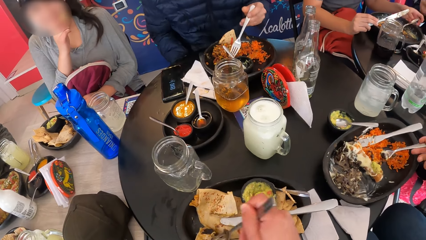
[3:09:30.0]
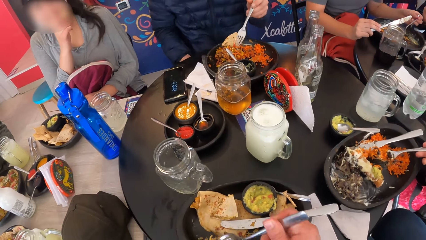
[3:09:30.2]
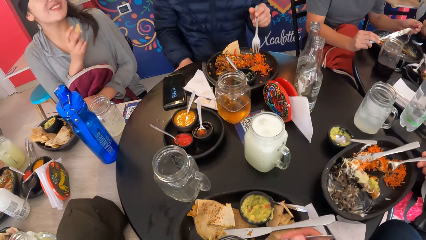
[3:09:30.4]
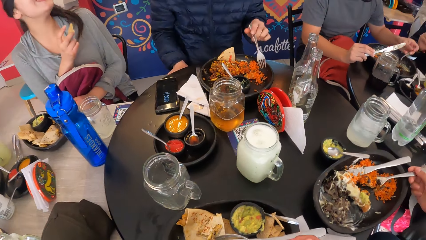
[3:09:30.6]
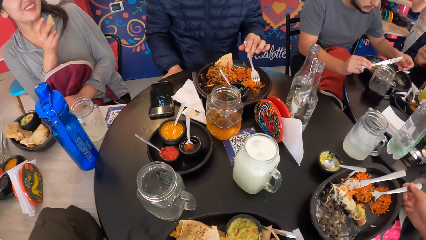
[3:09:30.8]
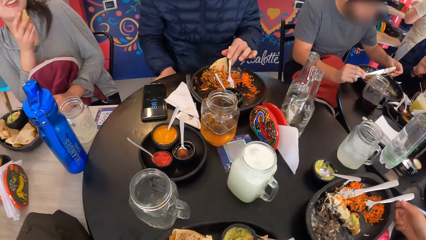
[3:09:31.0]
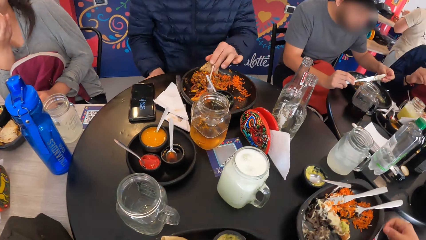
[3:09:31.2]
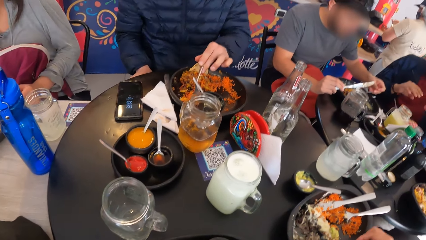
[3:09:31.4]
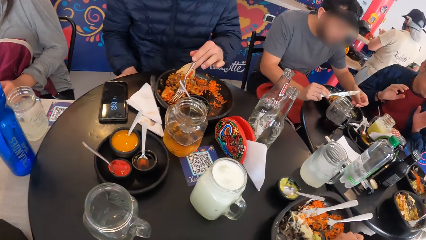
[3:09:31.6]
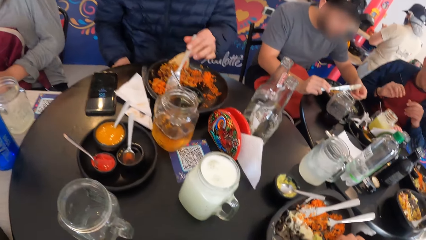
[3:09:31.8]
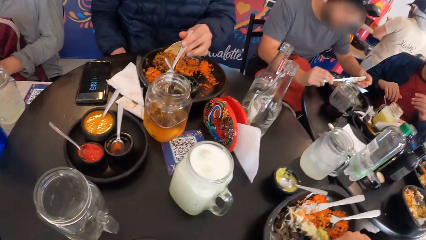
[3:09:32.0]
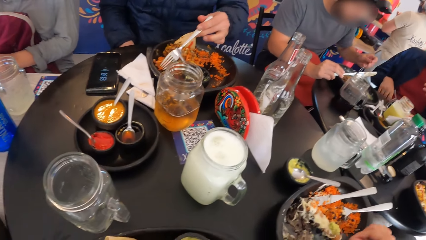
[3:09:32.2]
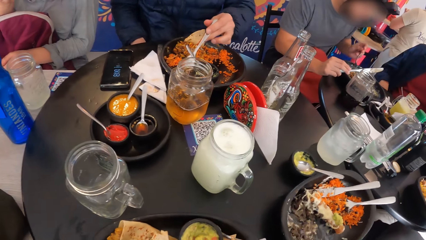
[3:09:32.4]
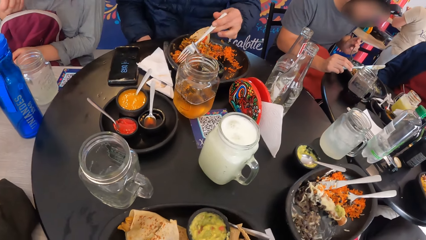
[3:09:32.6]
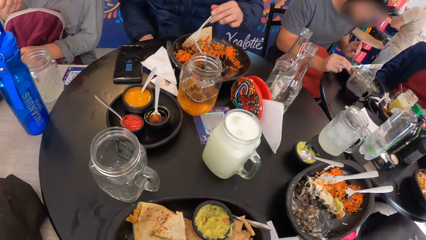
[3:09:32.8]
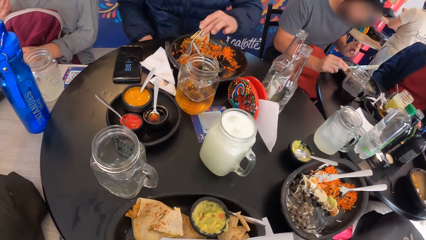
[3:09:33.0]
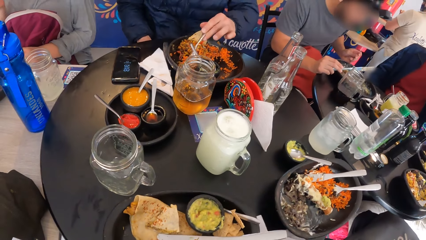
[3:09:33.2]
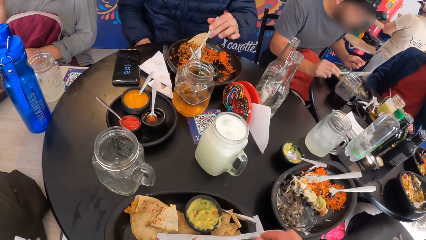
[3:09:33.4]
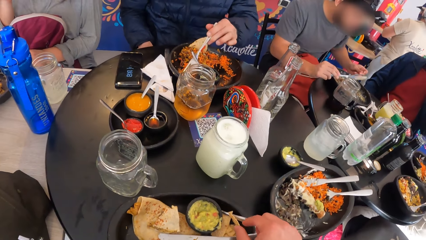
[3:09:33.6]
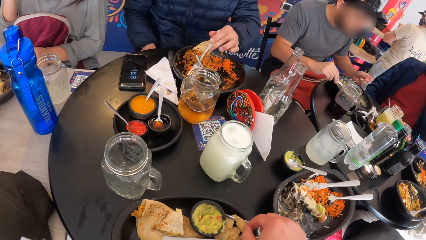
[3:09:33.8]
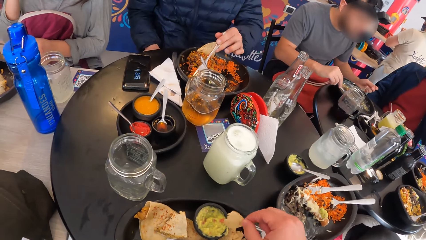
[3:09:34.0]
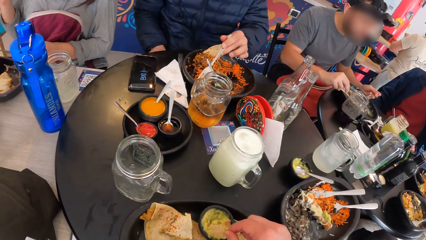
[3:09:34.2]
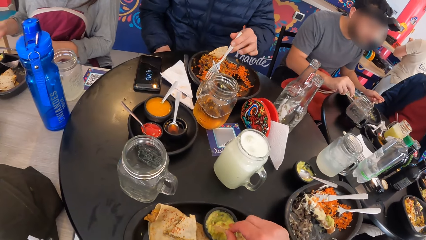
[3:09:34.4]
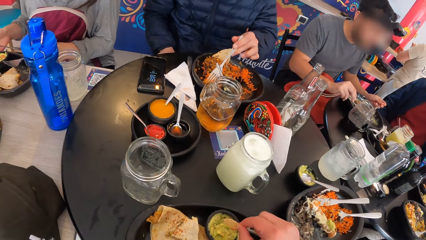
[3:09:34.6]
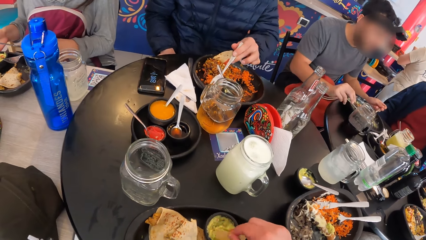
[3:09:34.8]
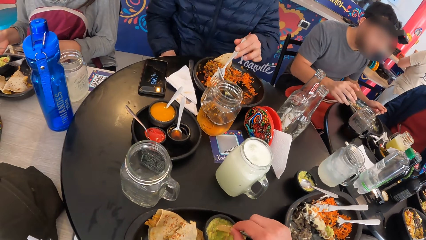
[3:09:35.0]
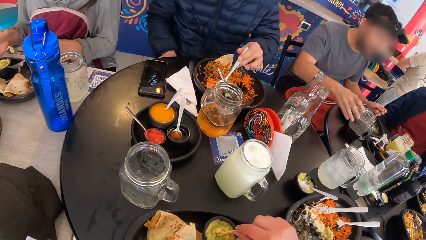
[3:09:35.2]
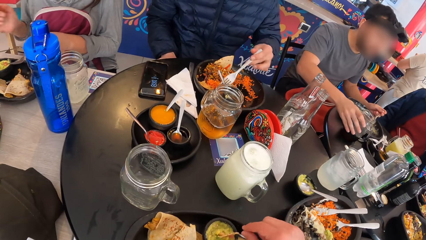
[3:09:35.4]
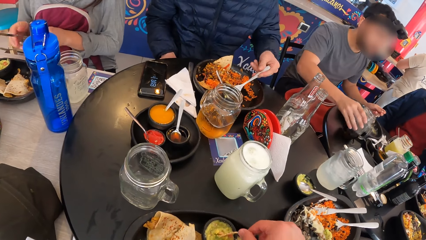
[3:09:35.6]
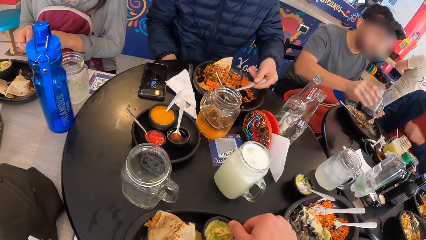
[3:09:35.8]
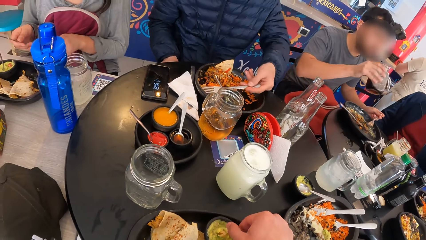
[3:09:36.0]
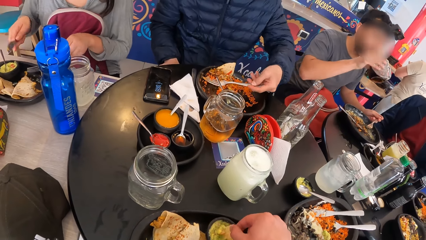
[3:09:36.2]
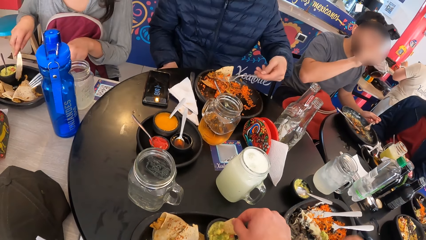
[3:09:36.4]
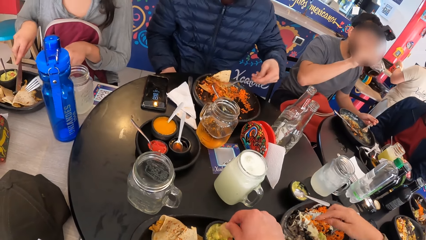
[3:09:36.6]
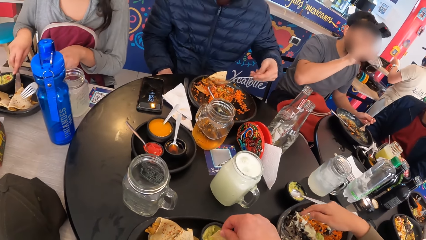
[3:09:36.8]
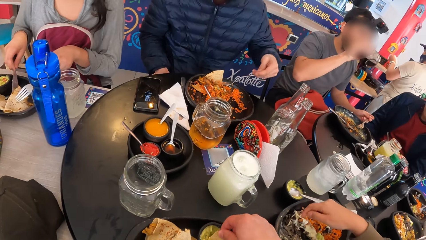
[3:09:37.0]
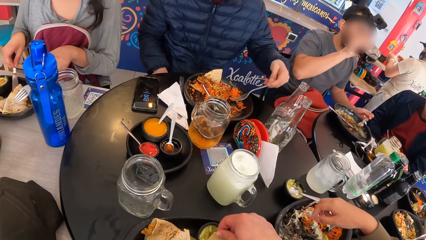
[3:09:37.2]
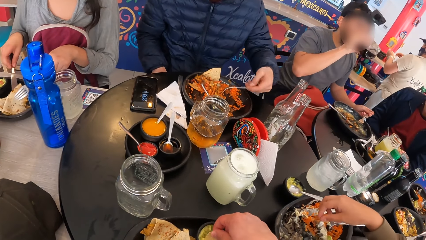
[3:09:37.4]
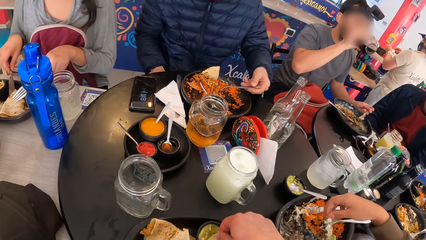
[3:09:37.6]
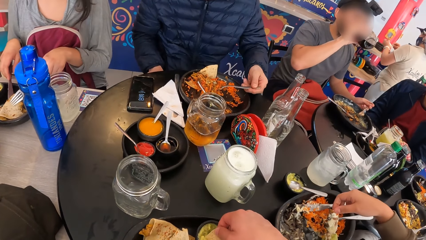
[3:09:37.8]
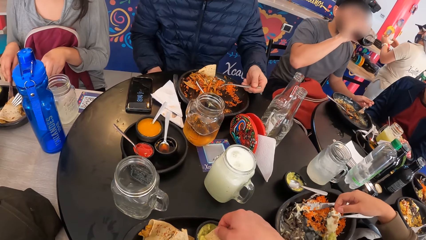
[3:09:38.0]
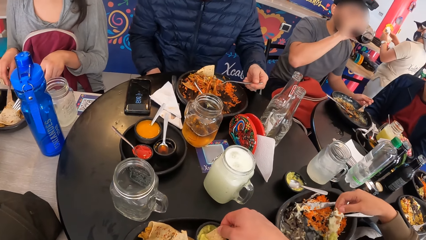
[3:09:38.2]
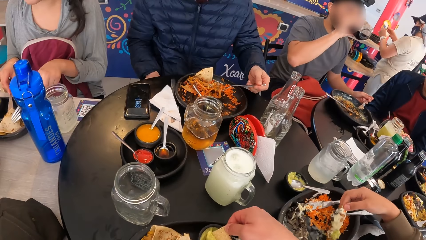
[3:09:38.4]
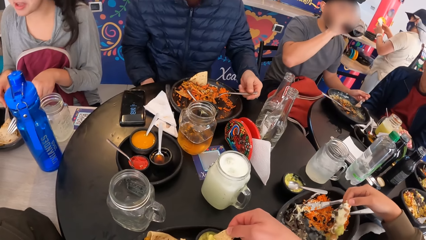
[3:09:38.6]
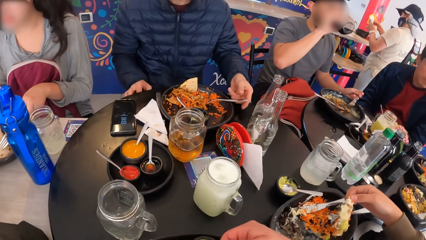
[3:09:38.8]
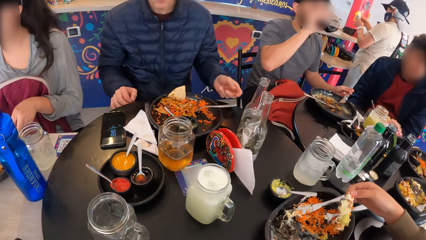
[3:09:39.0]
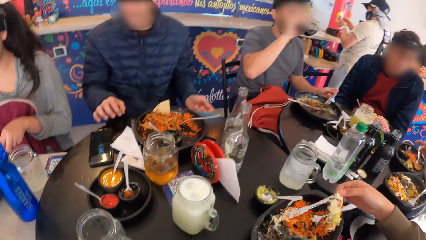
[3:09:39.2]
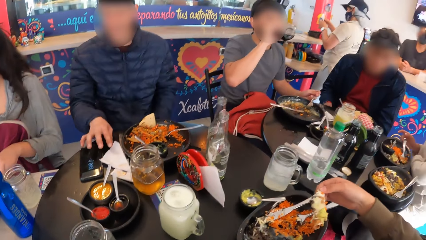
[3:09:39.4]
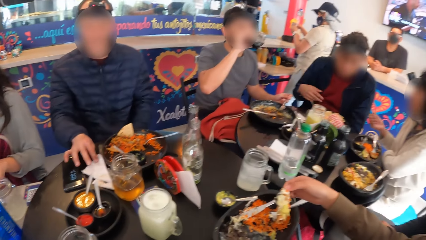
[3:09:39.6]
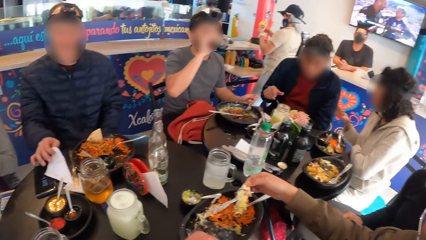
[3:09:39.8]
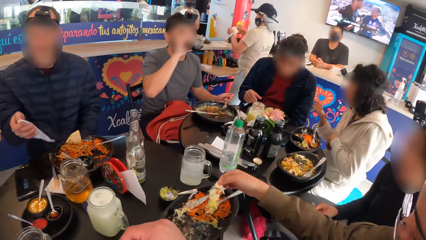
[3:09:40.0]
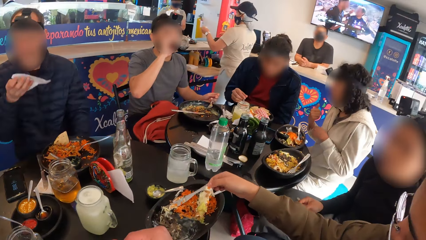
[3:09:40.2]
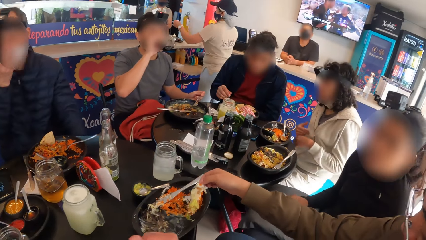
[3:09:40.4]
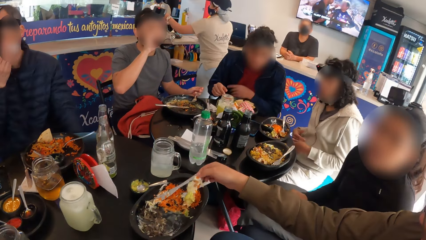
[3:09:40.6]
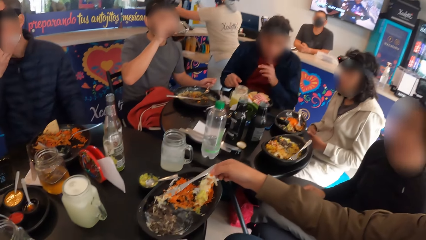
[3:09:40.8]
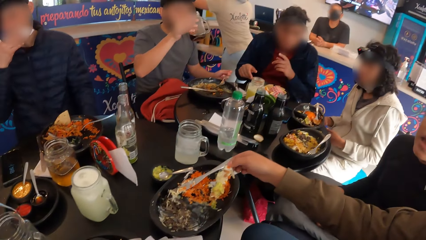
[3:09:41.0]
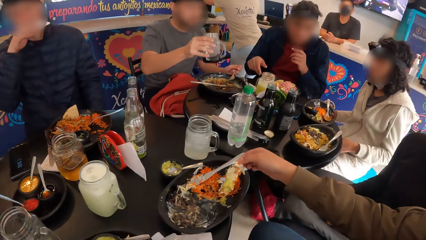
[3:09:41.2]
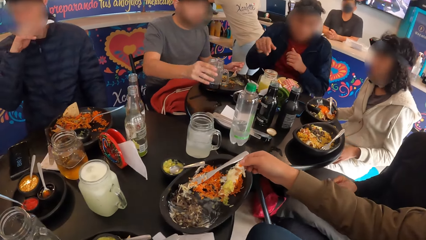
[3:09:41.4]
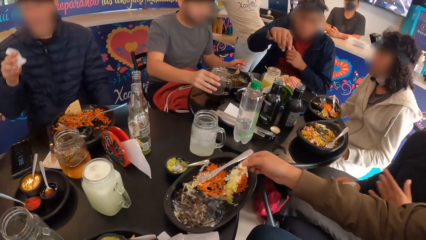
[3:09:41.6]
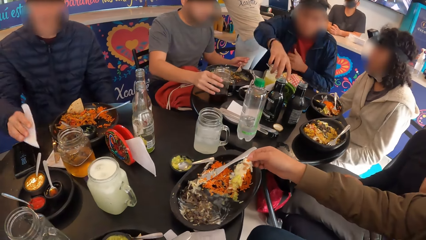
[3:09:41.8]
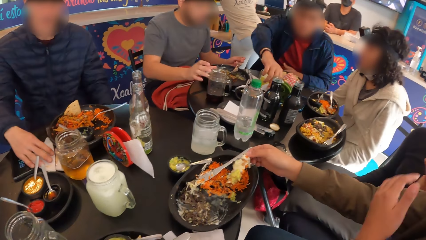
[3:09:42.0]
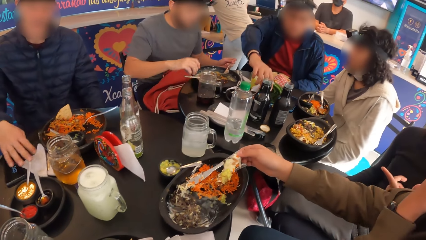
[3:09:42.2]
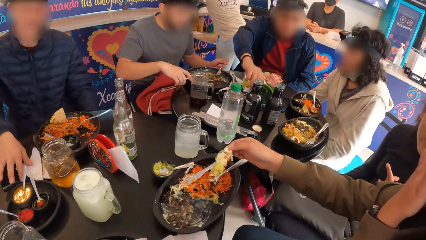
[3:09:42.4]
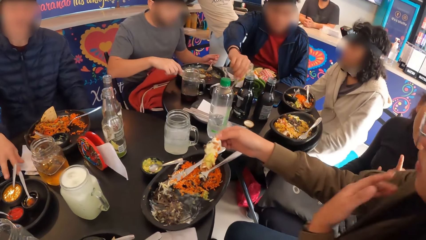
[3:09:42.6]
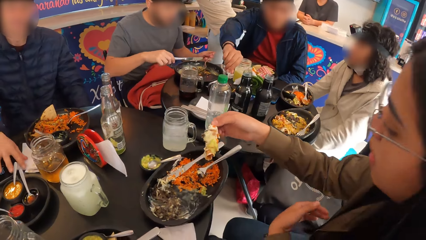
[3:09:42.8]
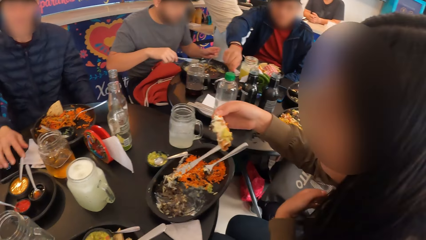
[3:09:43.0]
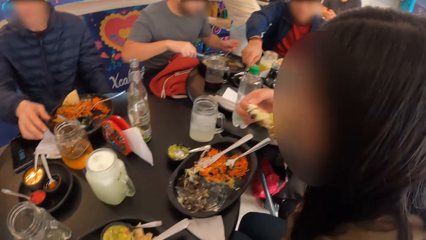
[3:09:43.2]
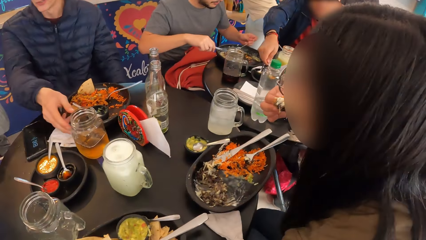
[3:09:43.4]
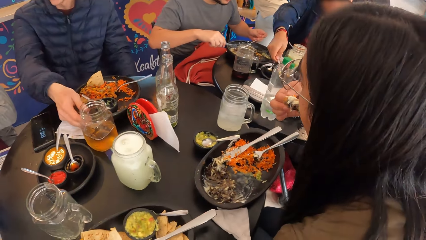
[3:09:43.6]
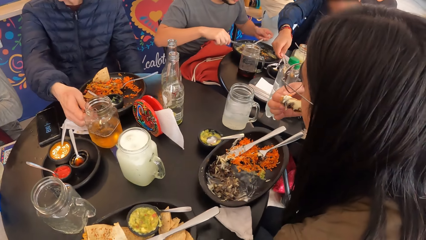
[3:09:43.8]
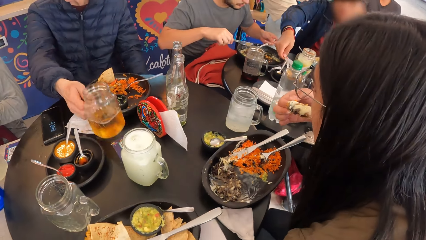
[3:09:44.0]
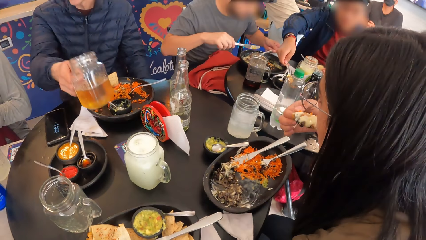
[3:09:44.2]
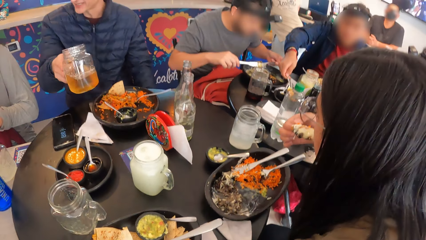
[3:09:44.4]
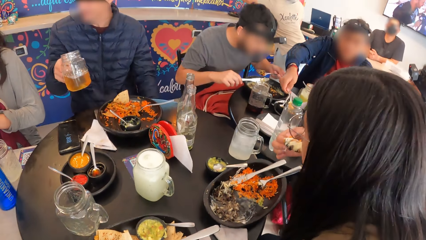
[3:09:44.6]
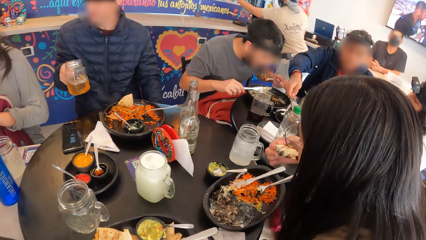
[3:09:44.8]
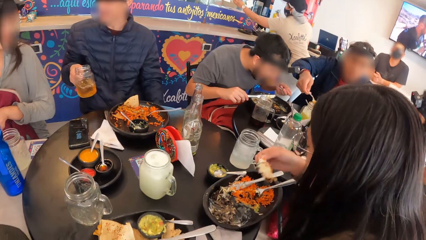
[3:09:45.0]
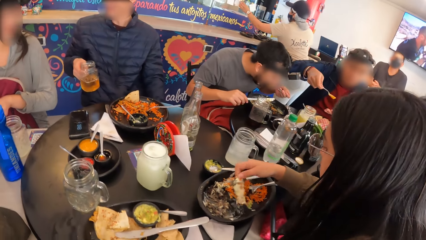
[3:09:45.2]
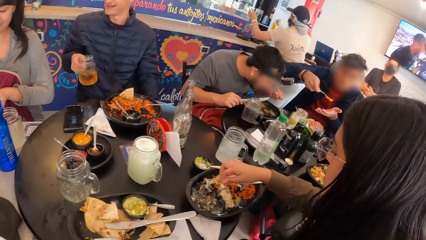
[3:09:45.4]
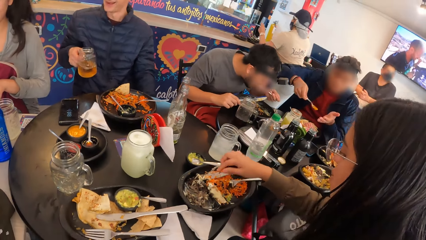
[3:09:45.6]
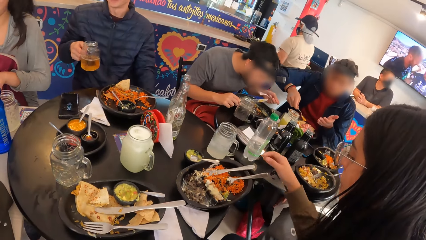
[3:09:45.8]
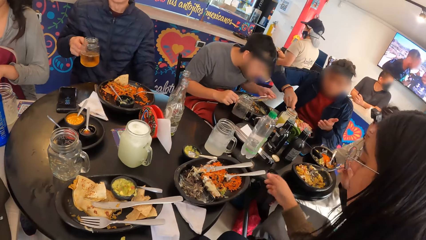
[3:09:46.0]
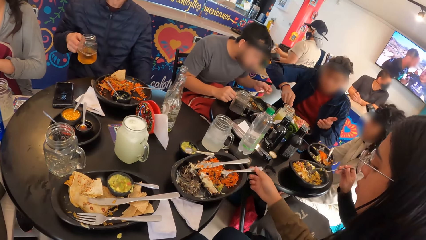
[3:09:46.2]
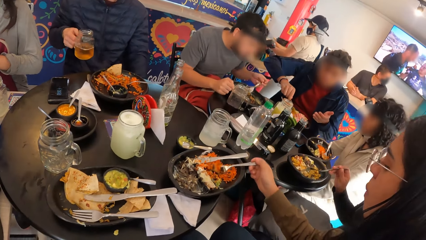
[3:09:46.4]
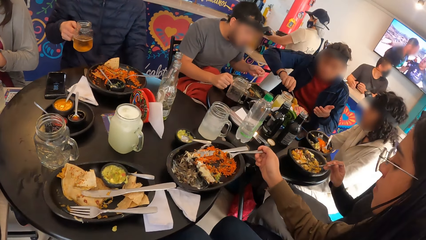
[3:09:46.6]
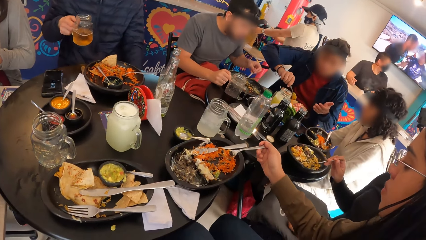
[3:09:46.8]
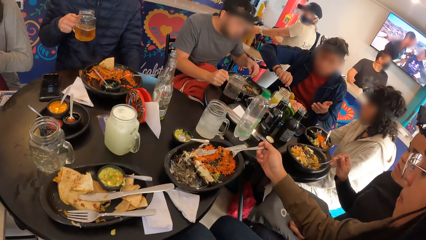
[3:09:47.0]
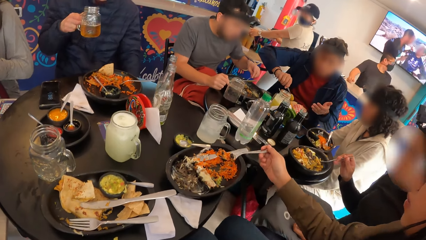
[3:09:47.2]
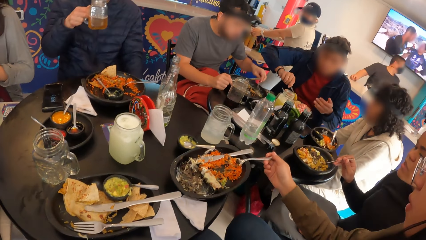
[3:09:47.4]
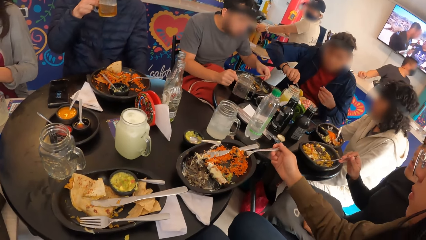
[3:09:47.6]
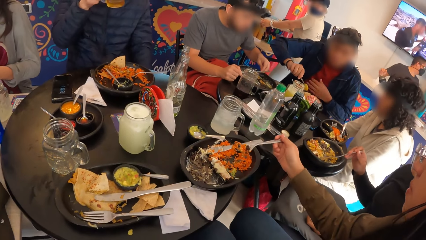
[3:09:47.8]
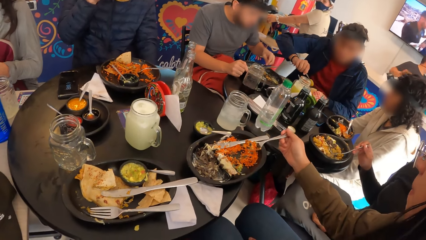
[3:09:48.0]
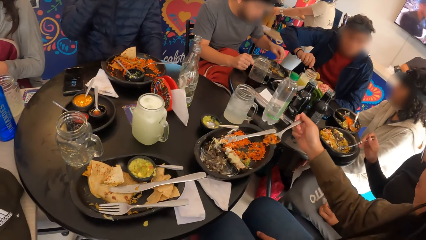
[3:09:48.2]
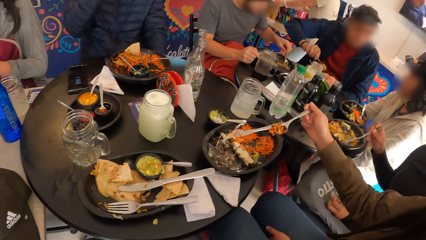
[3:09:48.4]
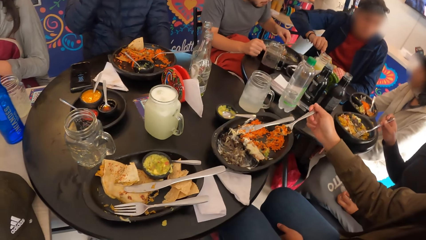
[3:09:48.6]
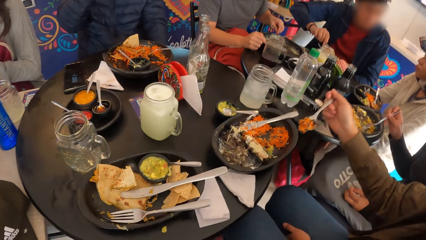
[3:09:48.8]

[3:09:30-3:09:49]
The camera wearer picks food. They eat food. A man picks up a cup of drink from the table with his right hand. He drinks from the cup of drink with his right hand. A woman cuts the taco with the fork and the knife in both hands. Another woman picks up a chicken from the plate with her right hand. Another man picks up a serviette from the table with his right hand. He wipes his mouth with the serviette in his right hand. The camera wearer looks around. A third man takes sauce from the sauce bowl on the table with the spoon in his right hand. The second woman eats the chicken with her right hand. The second man picks up a cup of drink from the table with his right hand. The camera wearer looks around. The second woman eats the rice with the fork in her right hand. The second man drinks from the cup of drink with his right hand.
